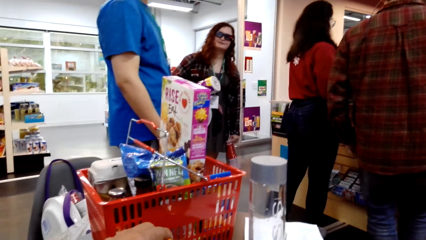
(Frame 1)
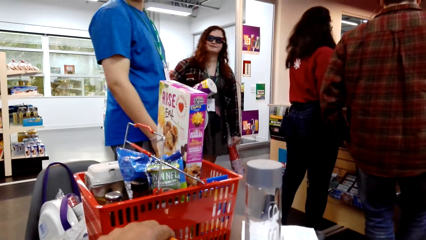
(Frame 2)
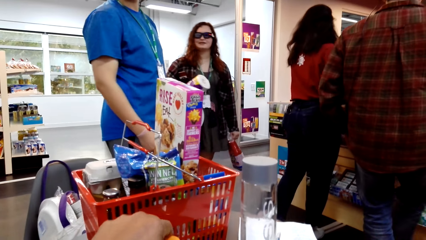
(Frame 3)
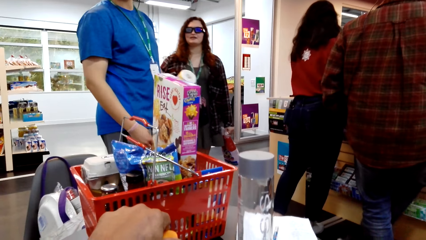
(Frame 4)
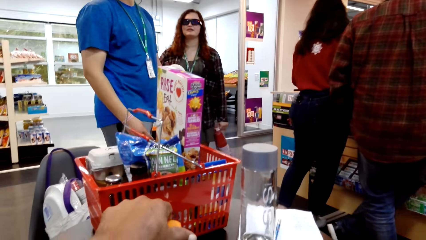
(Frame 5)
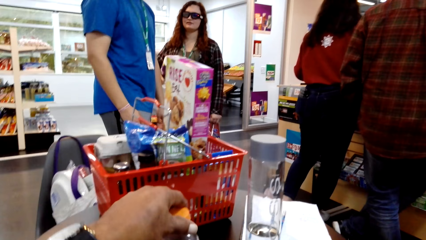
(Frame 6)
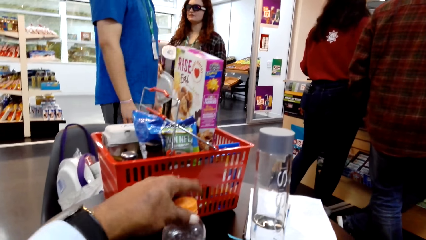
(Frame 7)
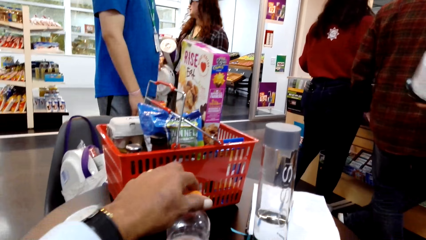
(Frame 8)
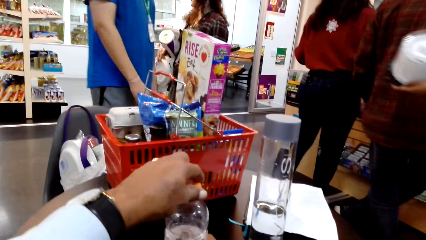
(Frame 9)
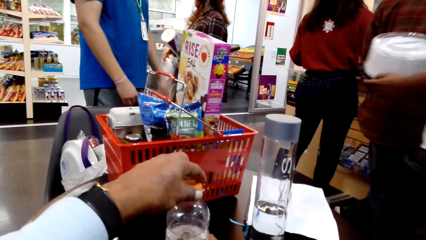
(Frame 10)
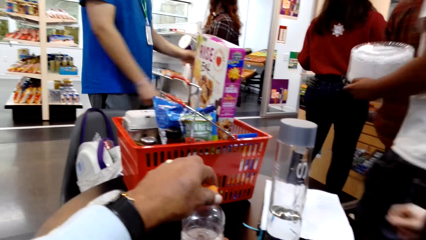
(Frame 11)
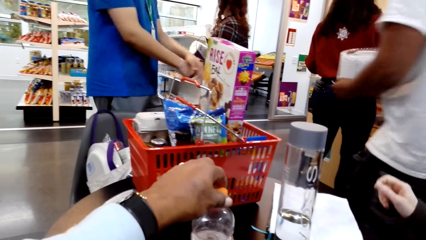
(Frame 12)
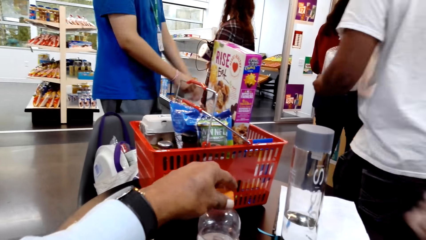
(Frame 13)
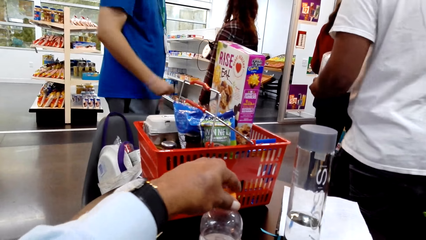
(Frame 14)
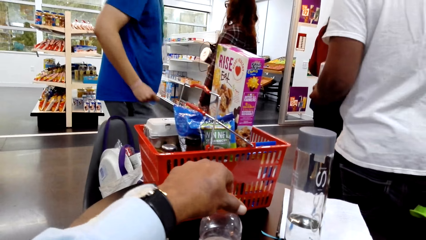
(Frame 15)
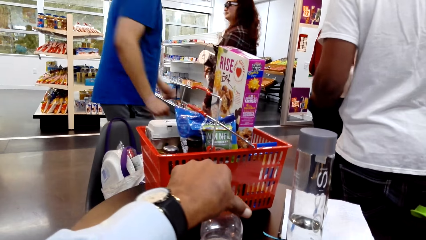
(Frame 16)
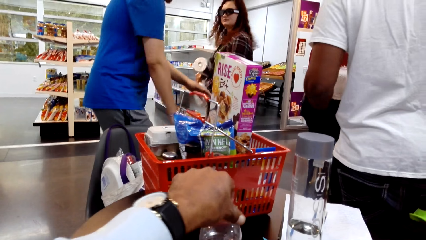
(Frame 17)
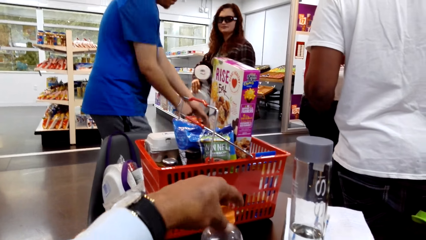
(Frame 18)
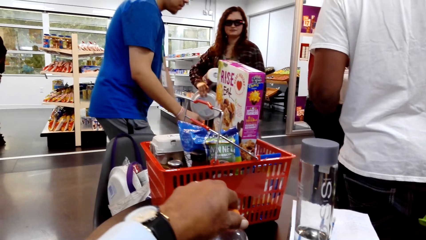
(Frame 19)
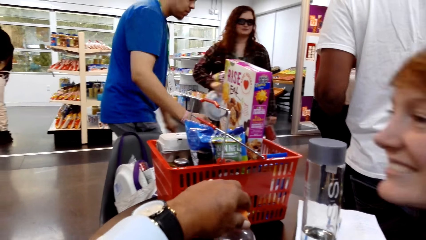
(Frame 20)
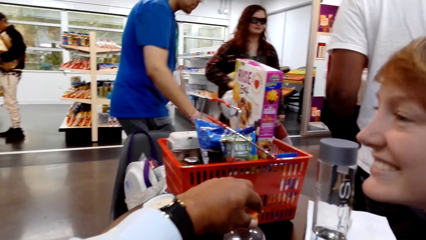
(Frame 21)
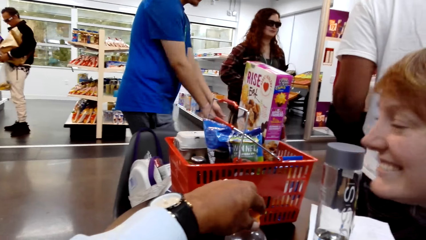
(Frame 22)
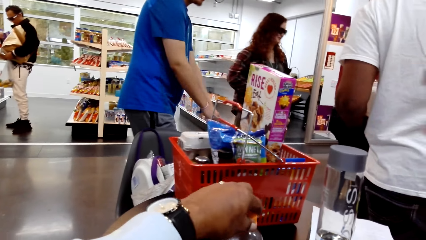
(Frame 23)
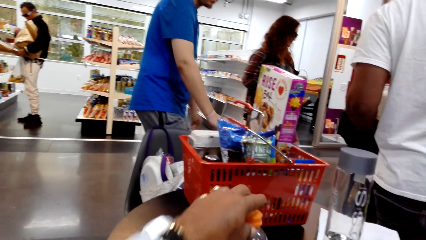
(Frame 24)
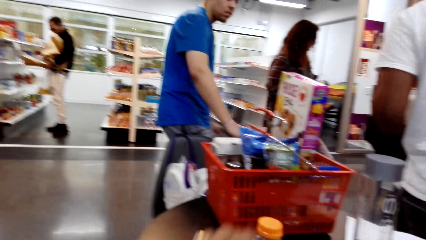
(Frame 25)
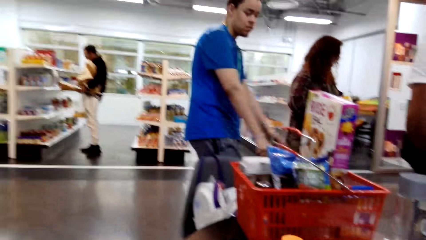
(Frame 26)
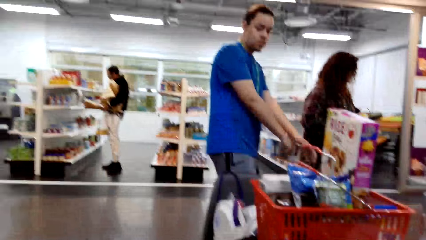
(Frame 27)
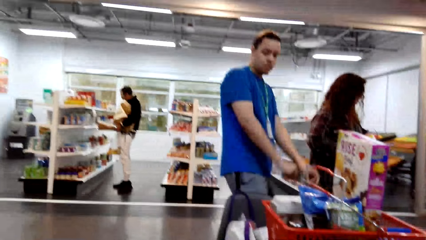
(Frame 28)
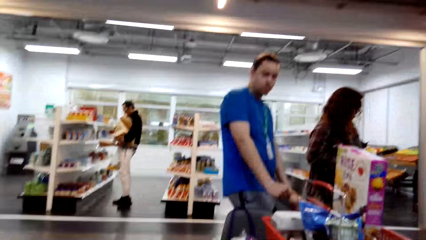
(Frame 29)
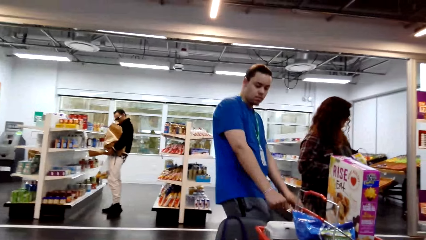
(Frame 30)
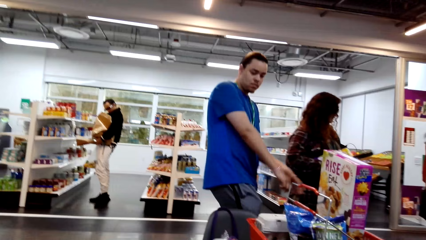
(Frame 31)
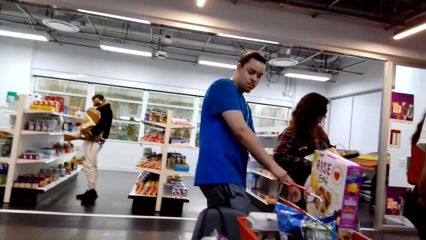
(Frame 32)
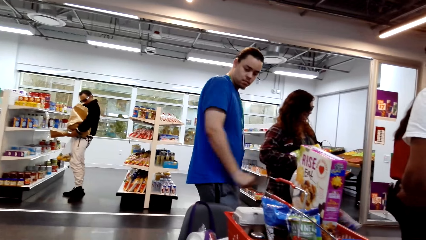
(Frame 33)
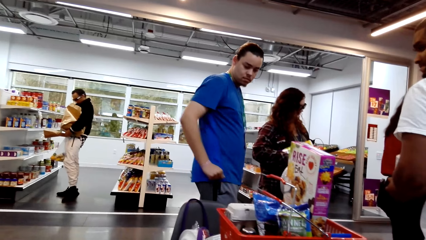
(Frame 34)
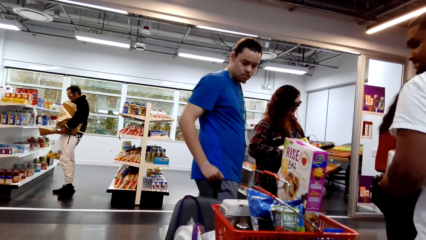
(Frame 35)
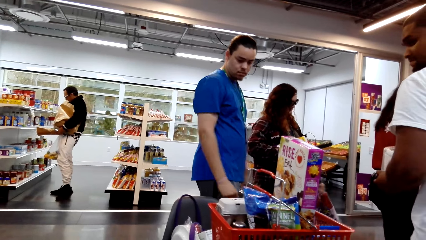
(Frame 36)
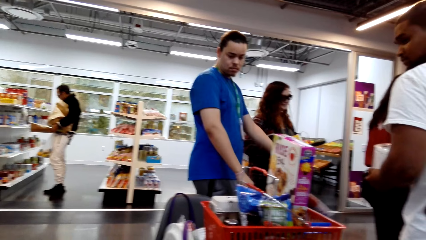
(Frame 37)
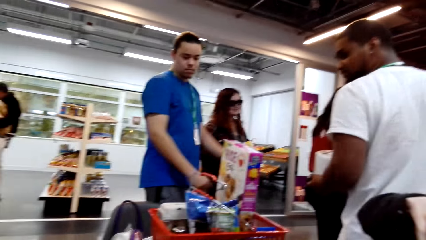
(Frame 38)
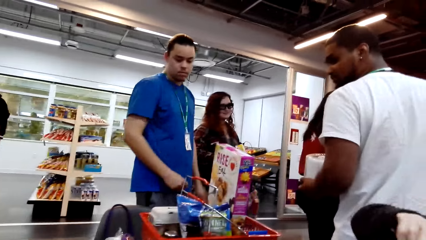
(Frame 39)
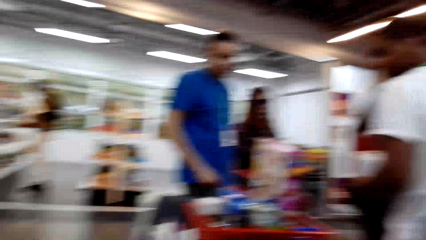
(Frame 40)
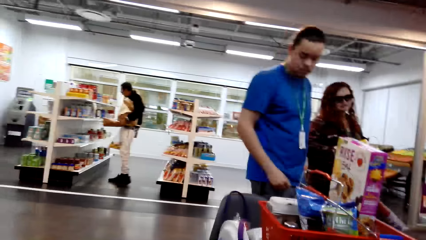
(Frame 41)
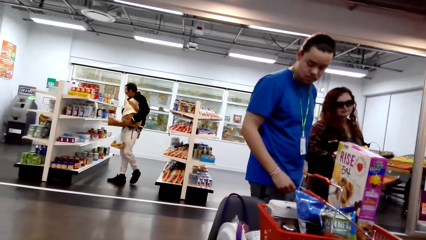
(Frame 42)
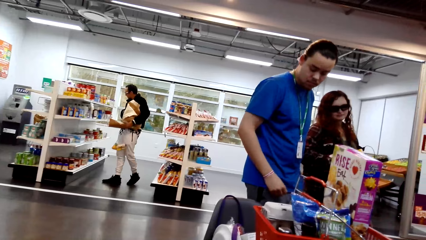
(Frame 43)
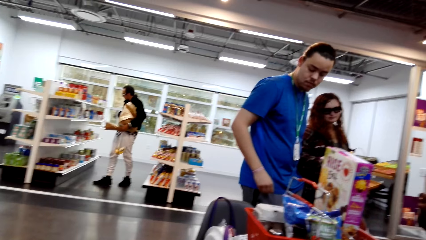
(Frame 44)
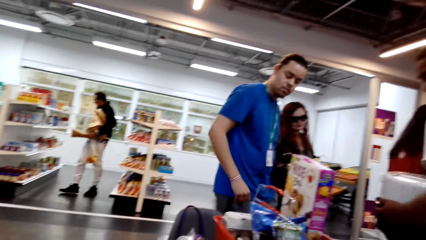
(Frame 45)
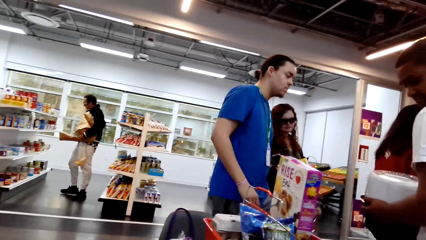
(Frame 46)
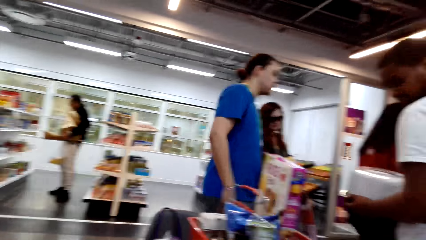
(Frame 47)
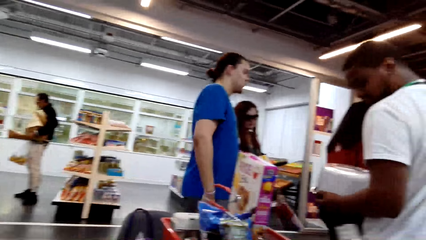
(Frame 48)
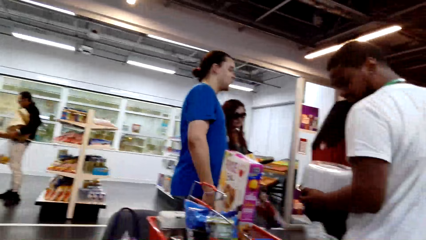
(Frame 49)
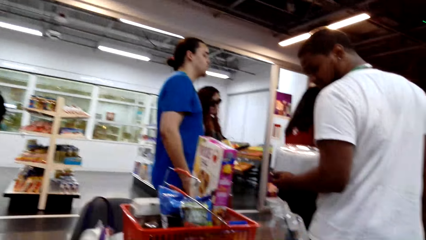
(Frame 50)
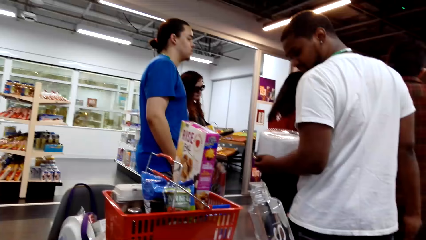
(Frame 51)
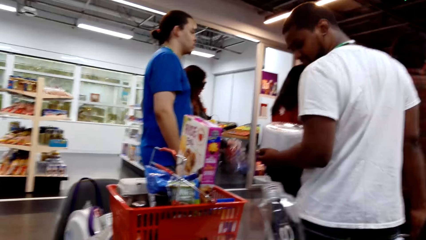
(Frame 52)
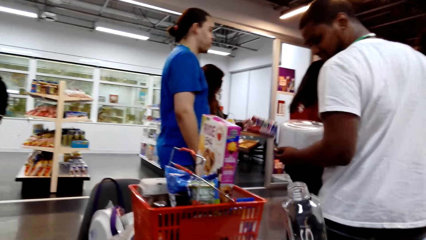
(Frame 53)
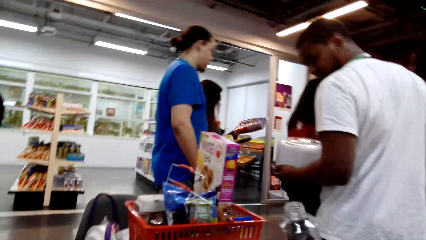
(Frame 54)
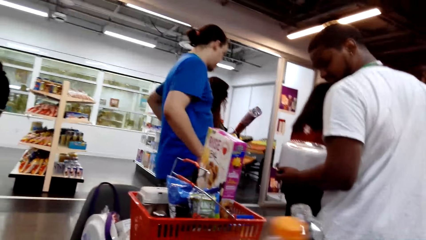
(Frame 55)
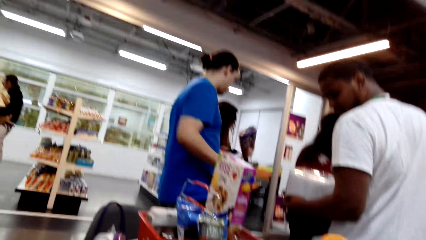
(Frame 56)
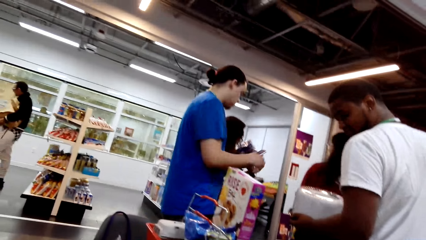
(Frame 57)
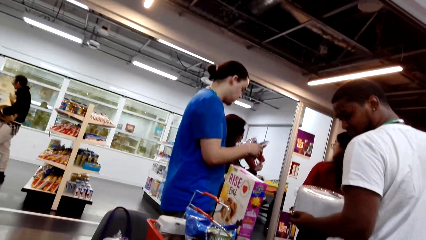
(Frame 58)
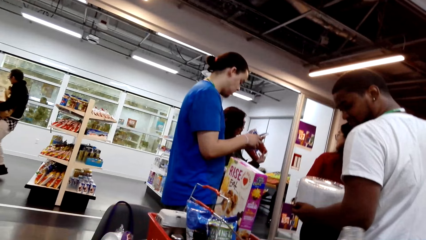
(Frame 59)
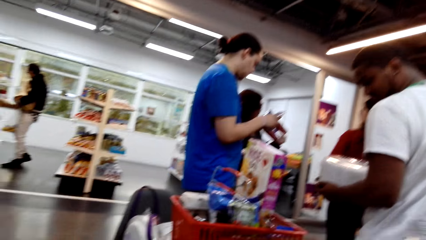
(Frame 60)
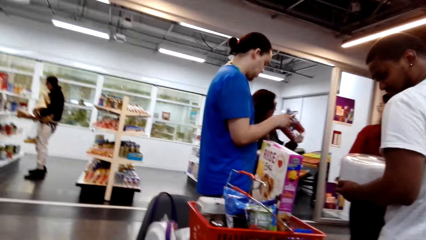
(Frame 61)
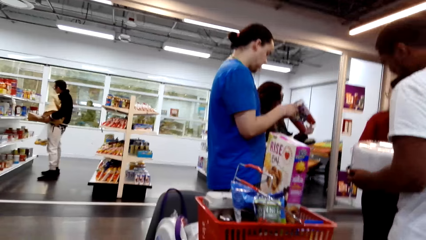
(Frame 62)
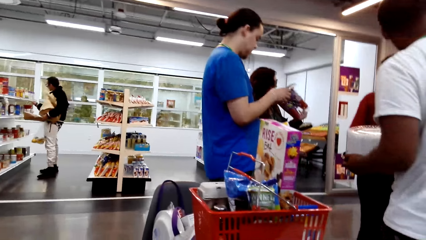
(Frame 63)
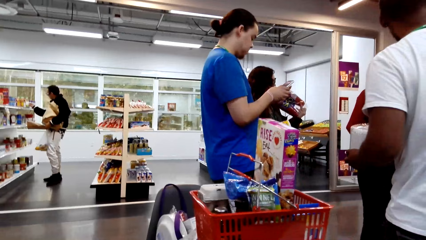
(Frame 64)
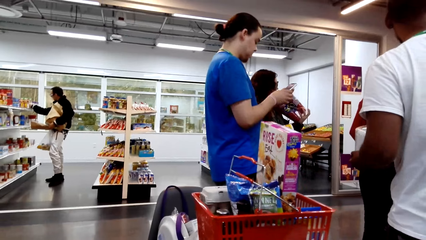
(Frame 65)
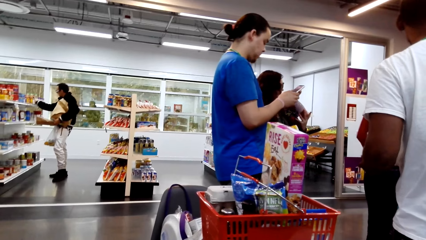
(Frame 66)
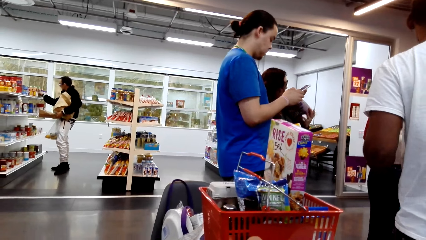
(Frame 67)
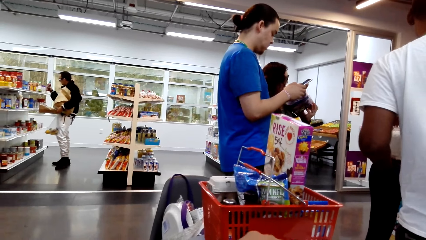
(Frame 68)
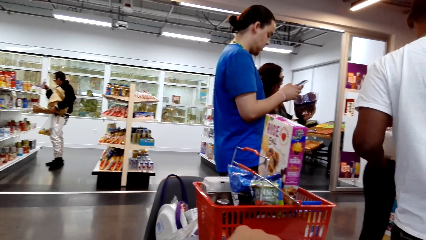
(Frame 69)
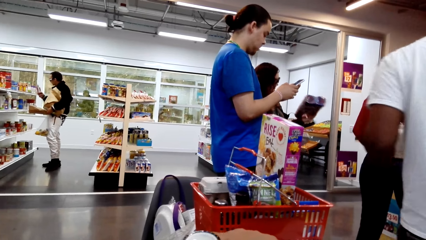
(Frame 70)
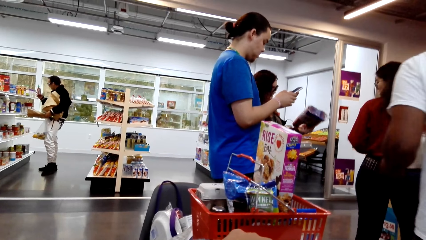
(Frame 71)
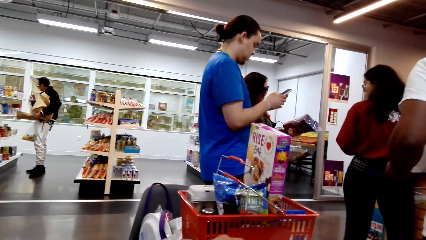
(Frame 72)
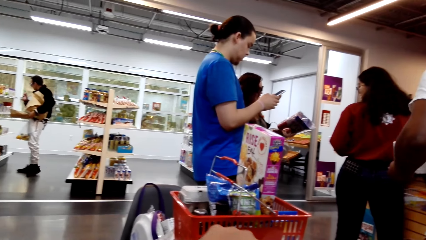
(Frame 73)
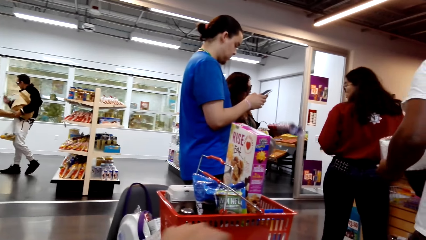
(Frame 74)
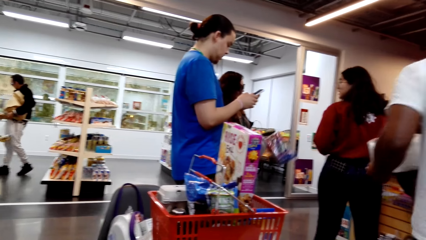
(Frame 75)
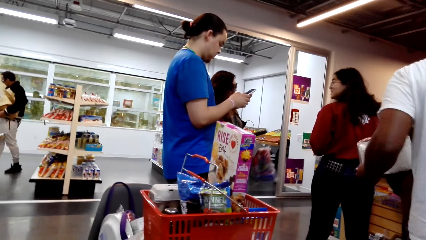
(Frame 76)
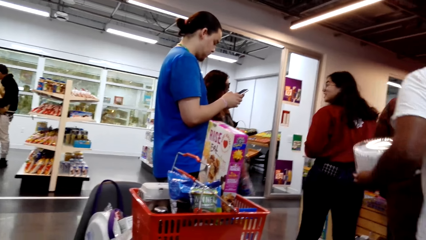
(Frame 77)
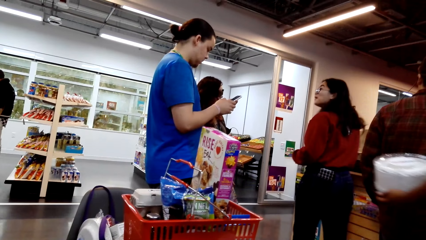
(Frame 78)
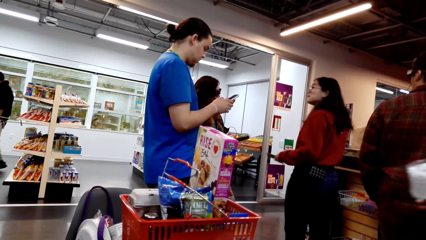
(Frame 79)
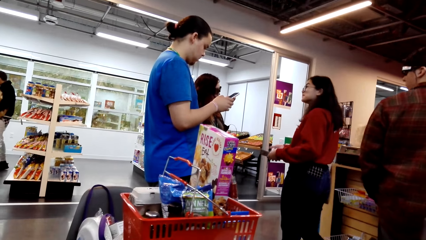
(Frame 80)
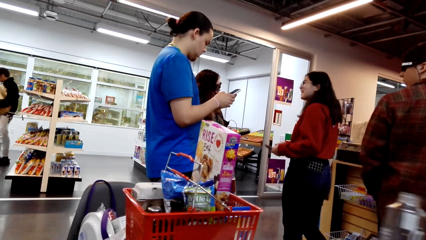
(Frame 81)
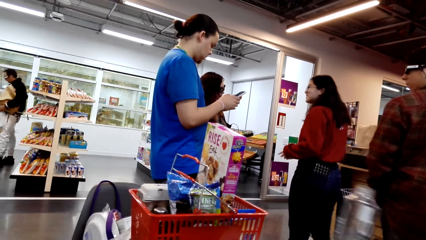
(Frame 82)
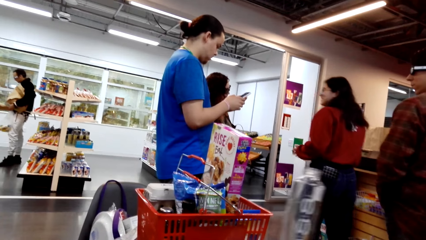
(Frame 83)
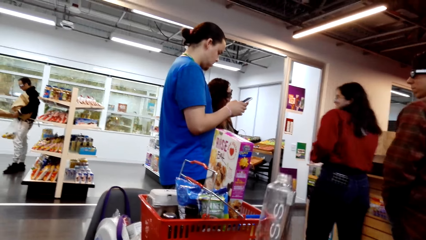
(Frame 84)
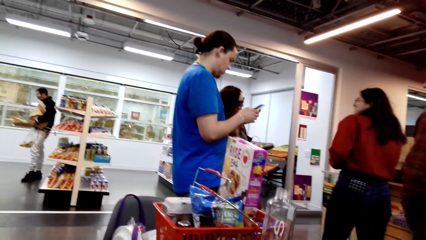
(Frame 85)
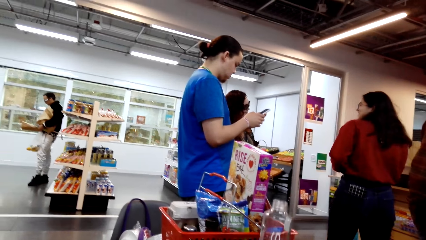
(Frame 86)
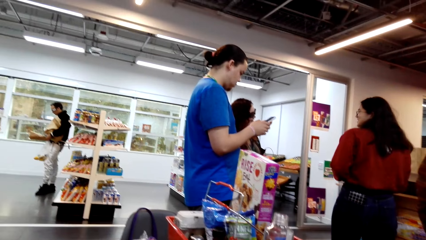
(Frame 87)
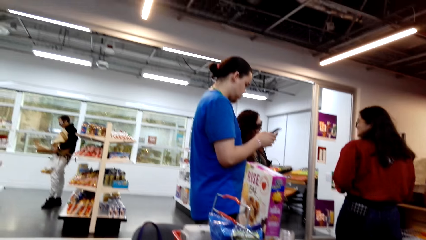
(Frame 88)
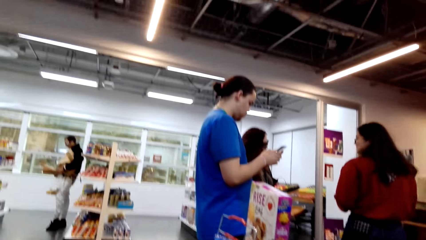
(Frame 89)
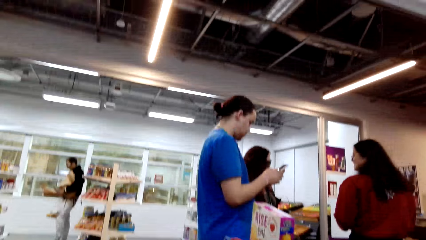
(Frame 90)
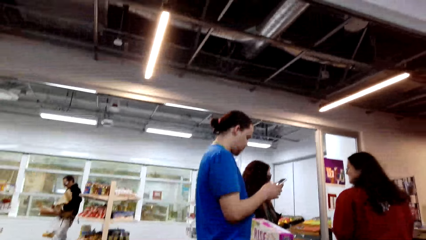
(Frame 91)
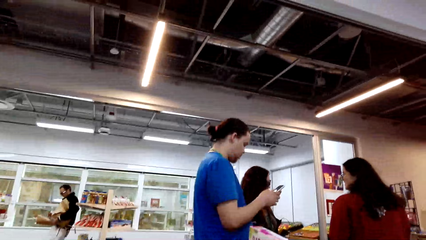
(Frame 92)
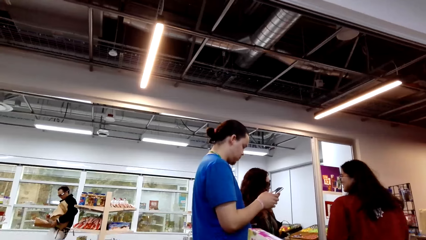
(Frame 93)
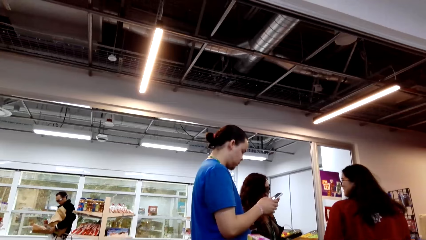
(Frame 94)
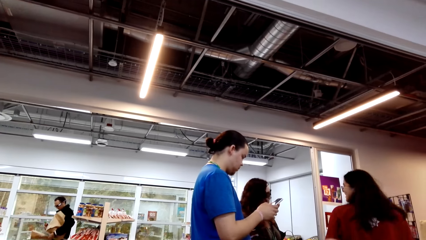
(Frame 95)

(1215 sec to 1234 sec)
The camera wearer places a bottle on the table. They close the bottle with a lid. They look around. A lady talks with the camera wearer. The camera wearer closes the bottle with the lid. They look around. They look around again. The lady talks with the camera wearer. The camera wearer looks around. The lady looks at the counter.
